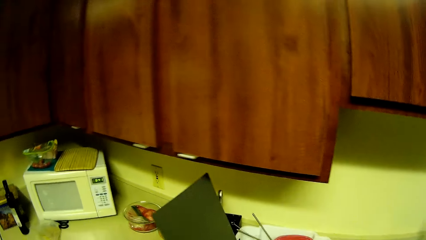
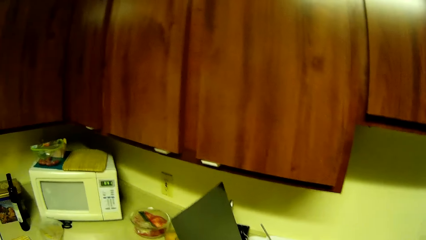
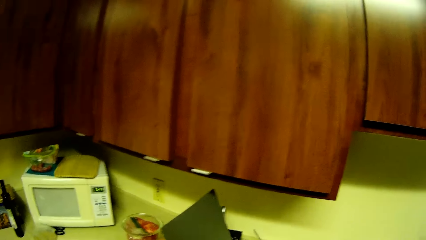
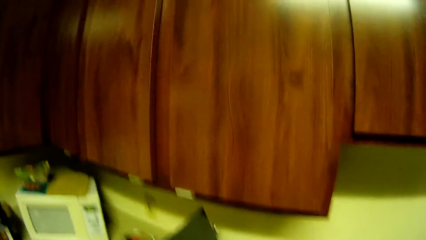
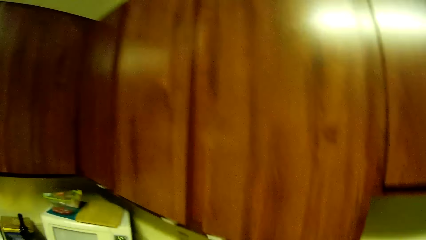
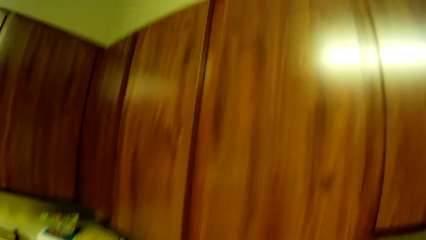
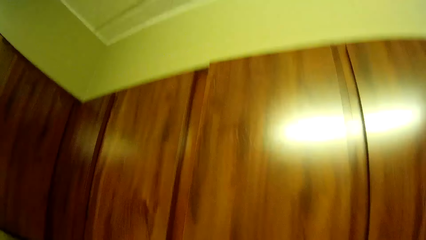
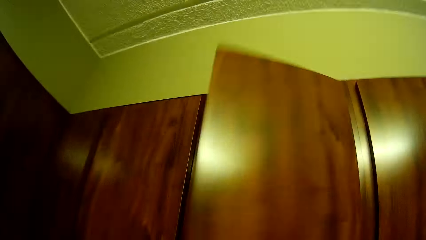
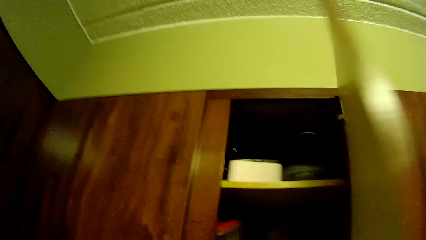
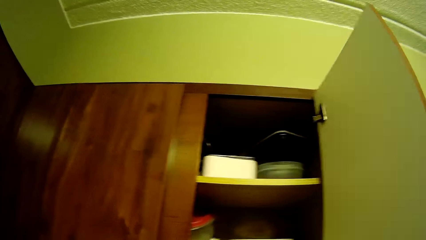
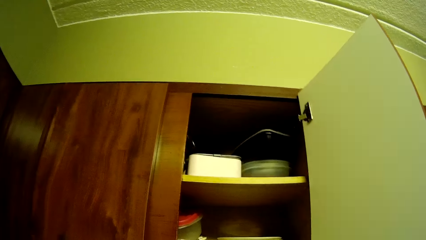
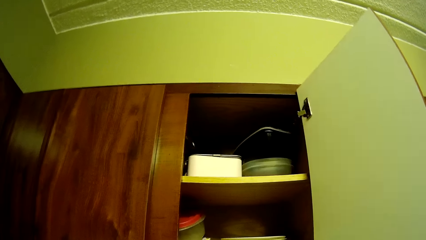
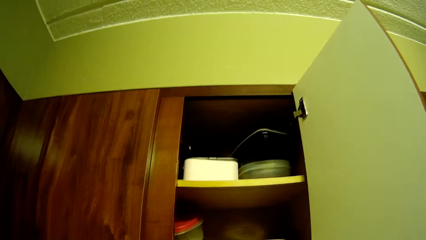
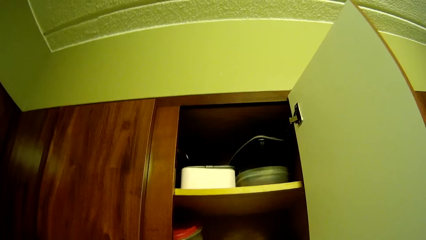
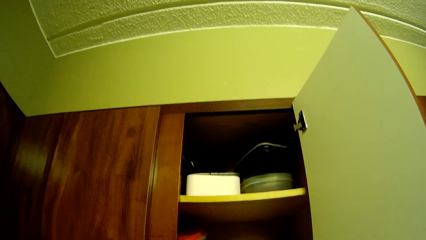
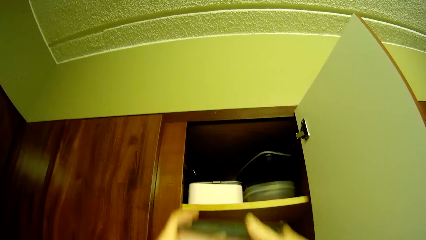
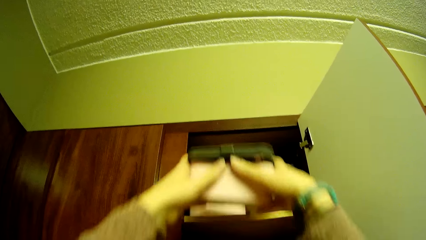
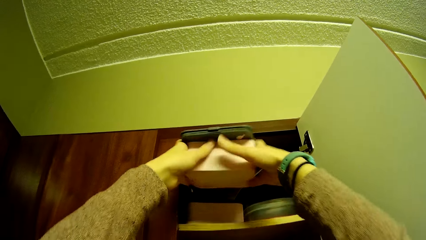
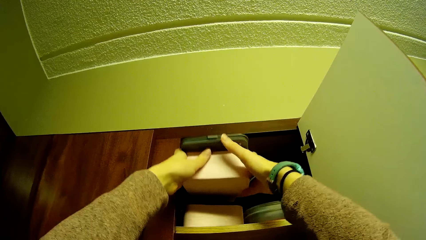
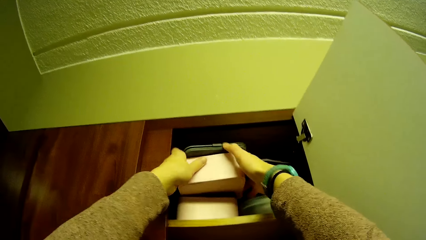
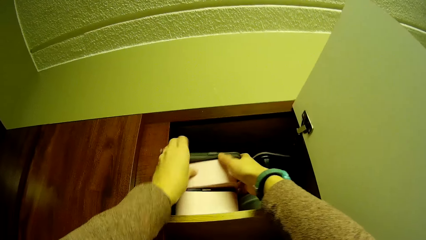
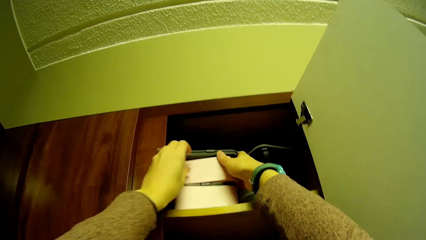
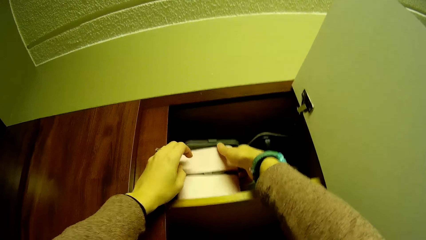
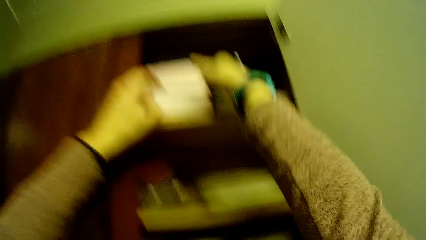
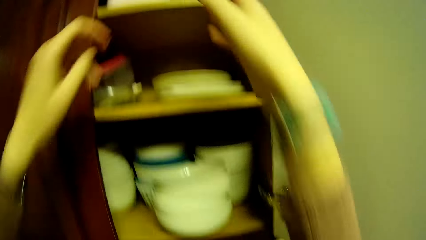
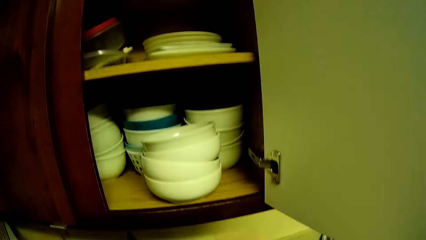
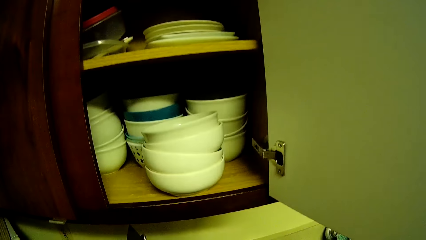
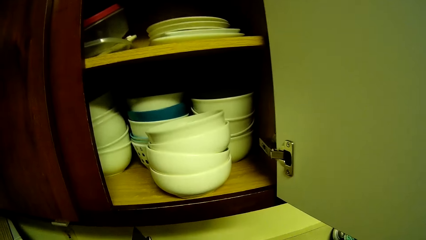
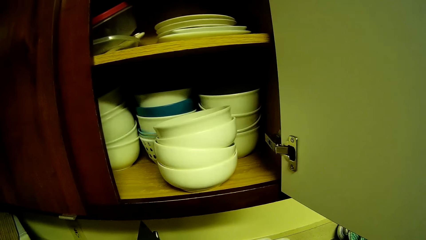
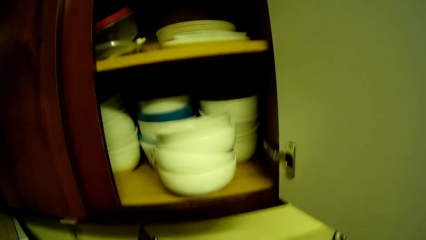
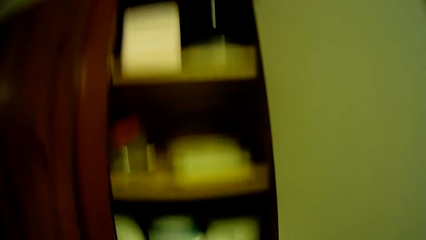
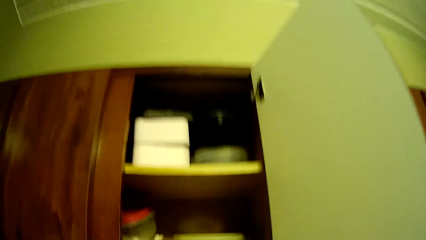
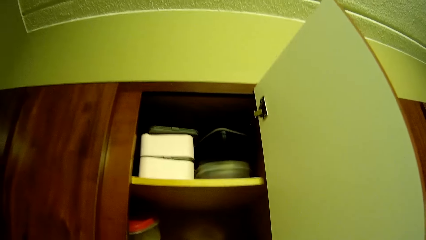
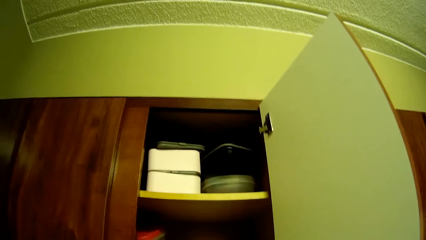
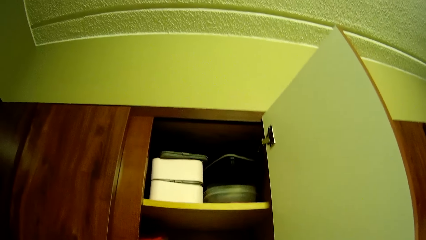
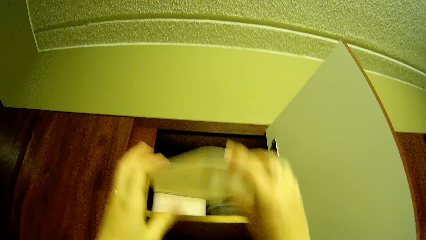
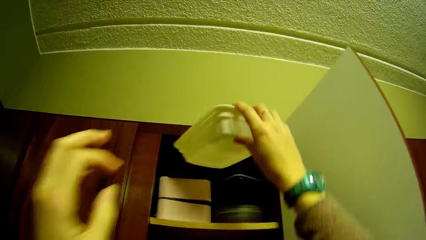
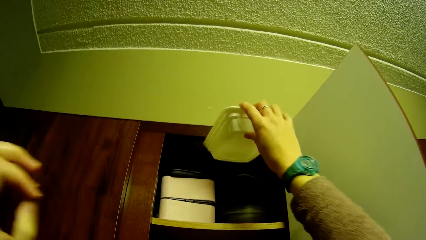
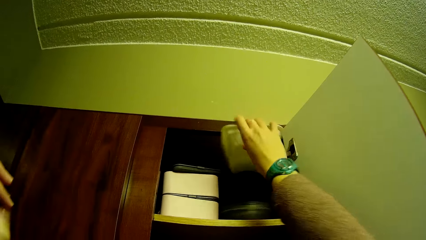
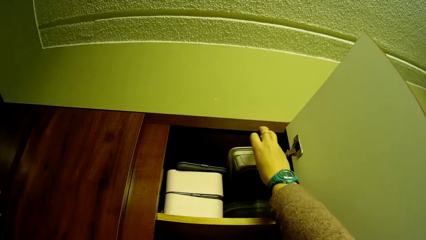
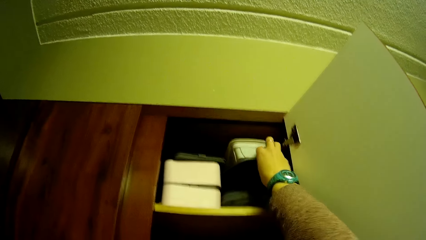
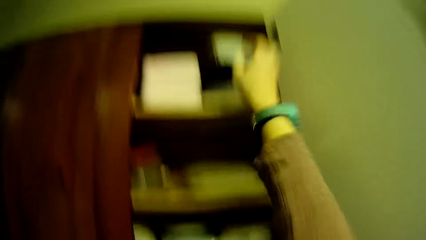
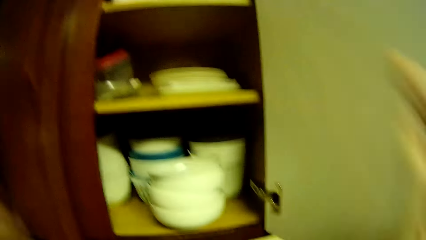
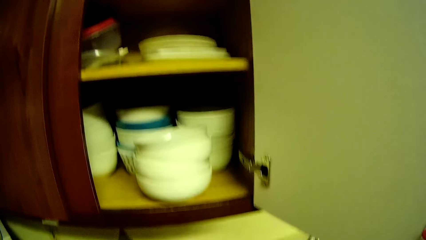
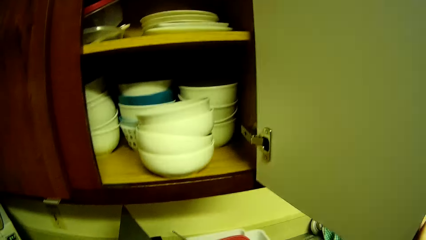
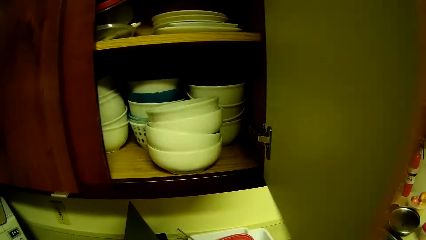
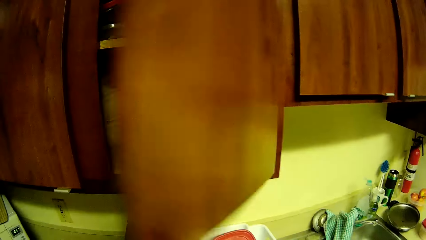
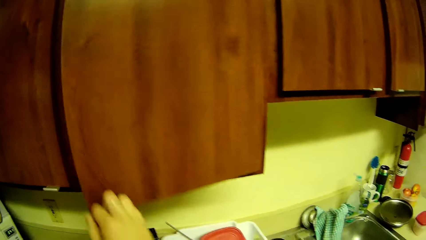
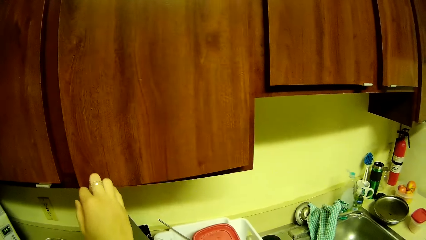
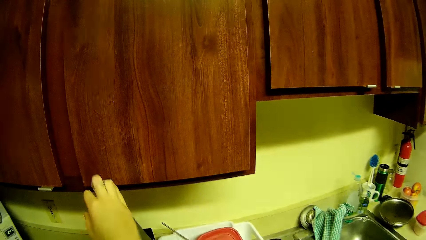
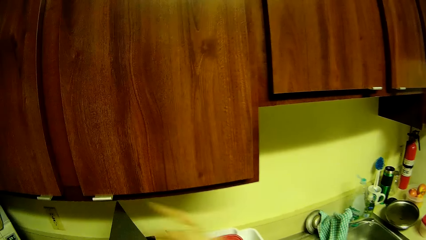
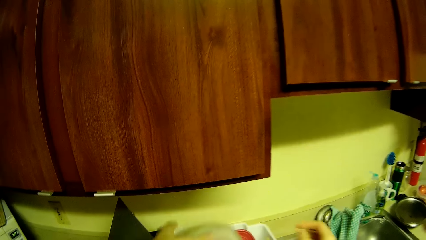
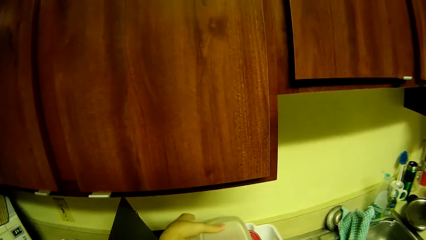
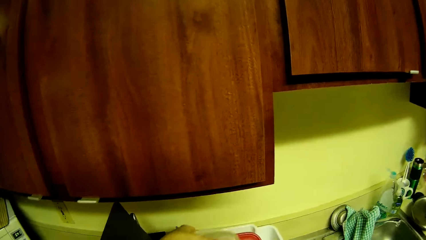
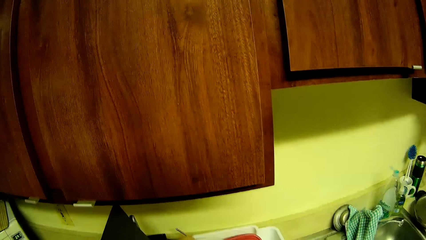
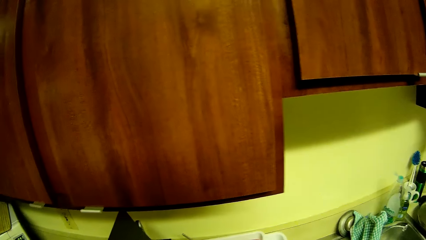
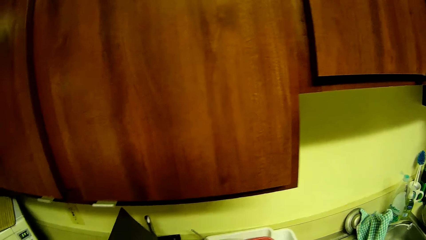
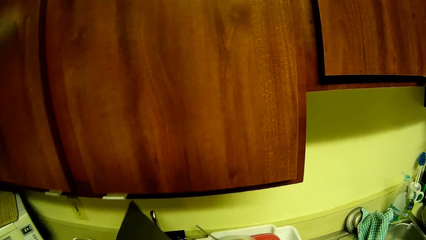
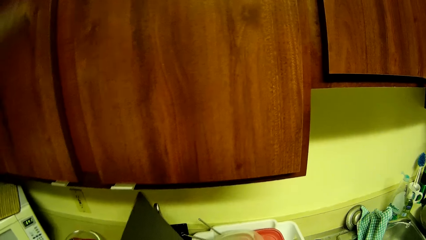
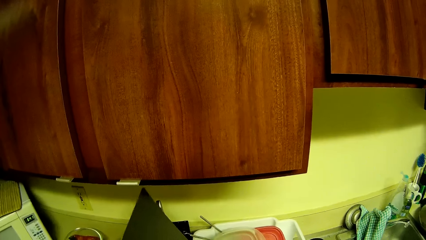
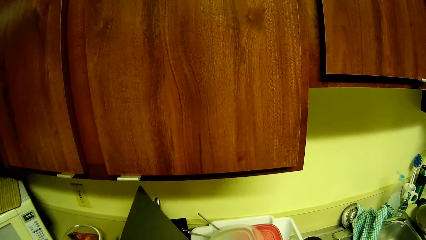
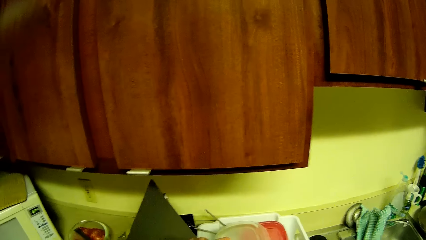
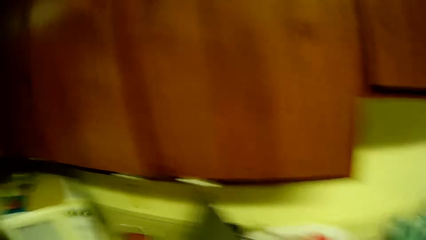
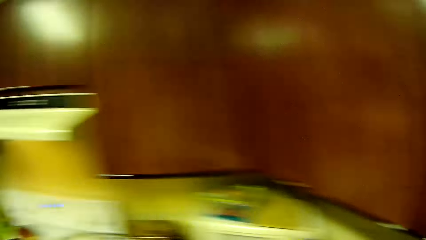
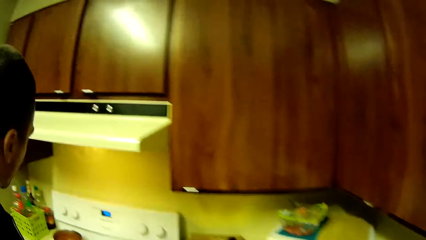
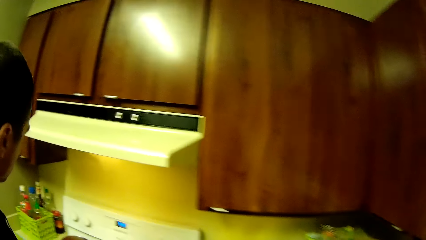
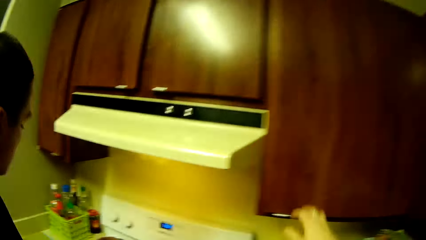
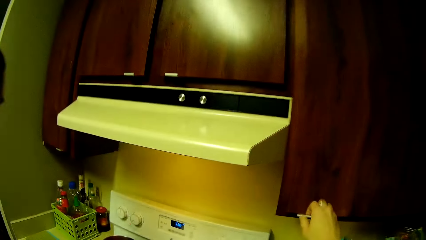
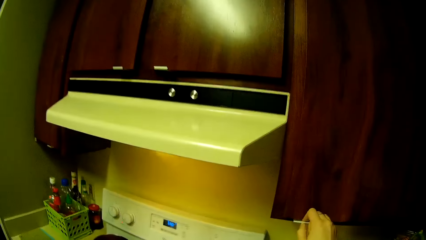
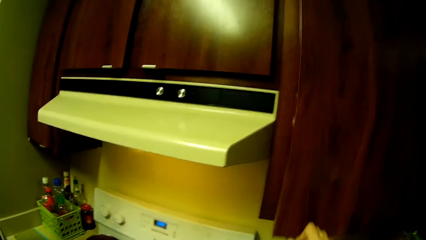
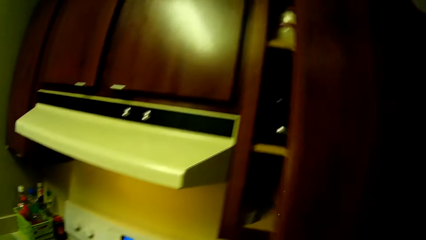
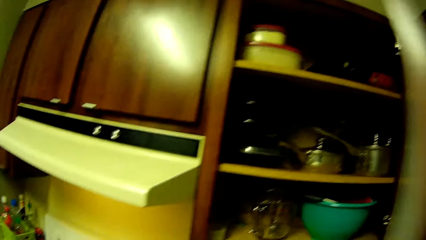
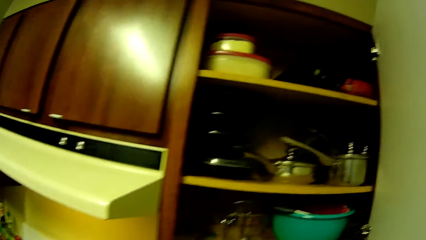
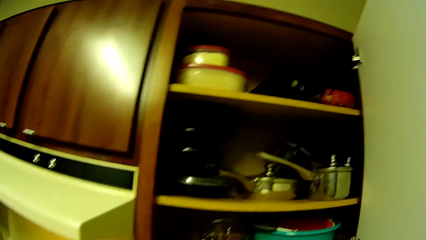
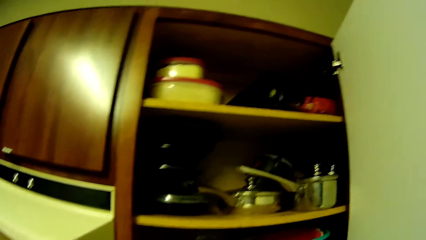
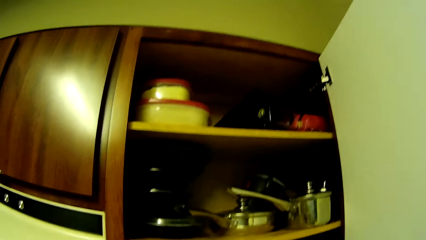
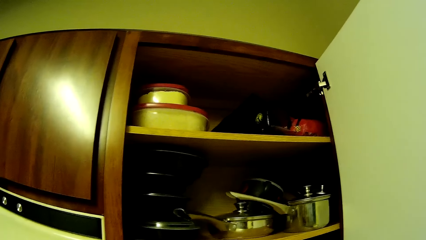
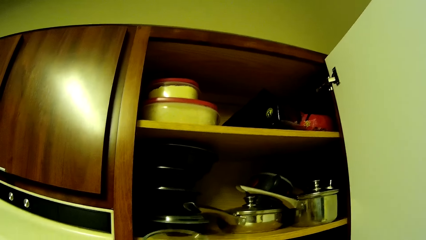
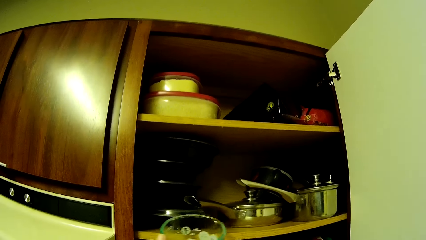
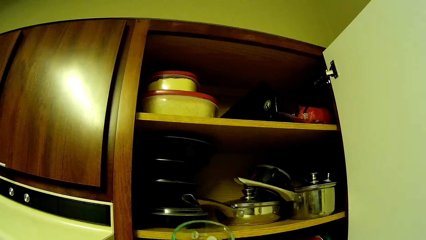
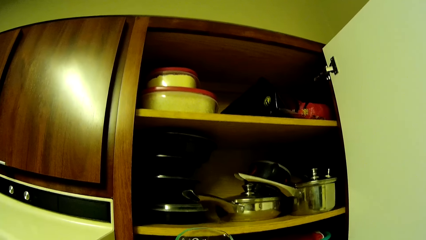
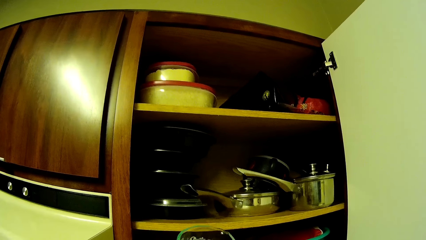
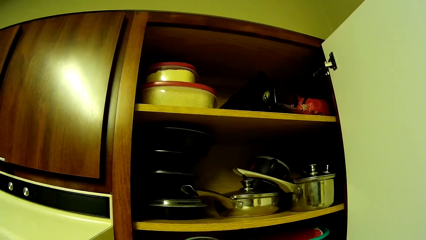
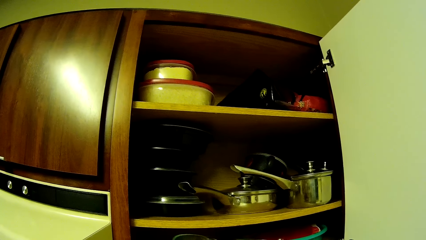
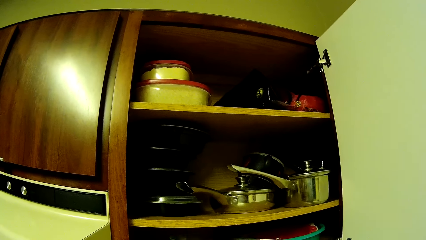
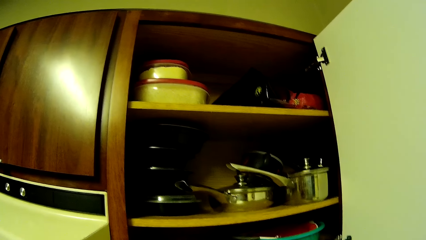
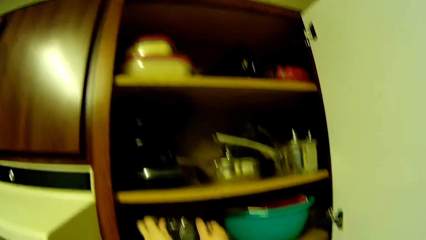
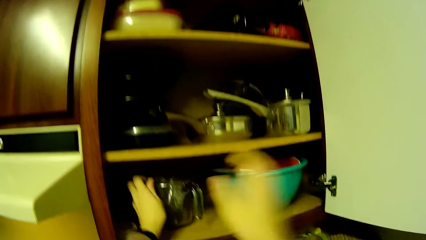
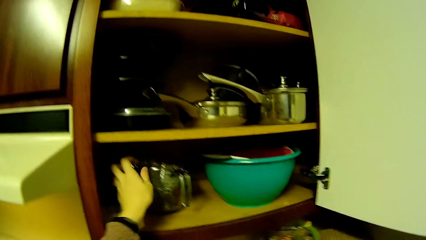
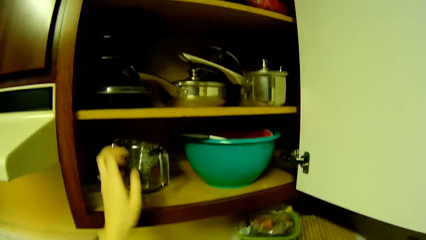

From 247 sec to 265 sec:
The camera wearer opens the kitchen cabinet drawer with her right hand. They put the plastic plate with its cover in the compartment with his hands. They pick up a plastic plate with her hands. They put the plastic plate in the compartment with her right hand. They close the shelf. They pick up a bowl plate with his left hand. They open another compartment with his right hand. They put the bowl plate into the compartment.
